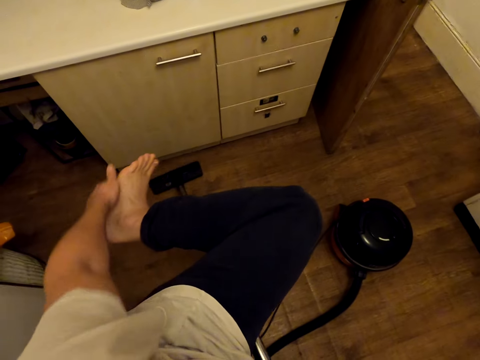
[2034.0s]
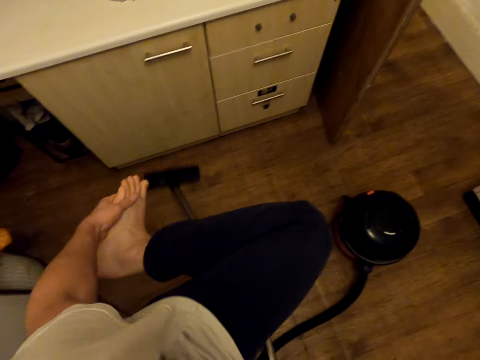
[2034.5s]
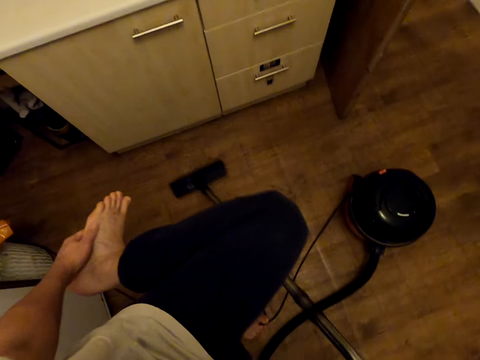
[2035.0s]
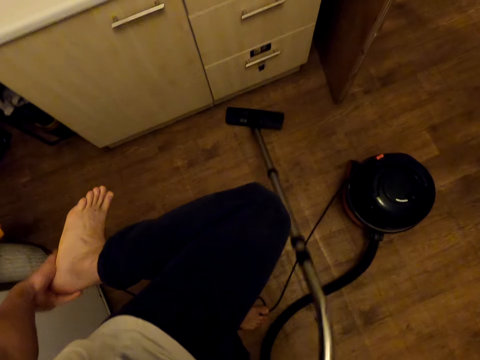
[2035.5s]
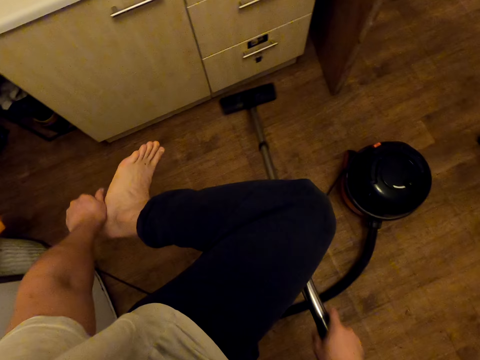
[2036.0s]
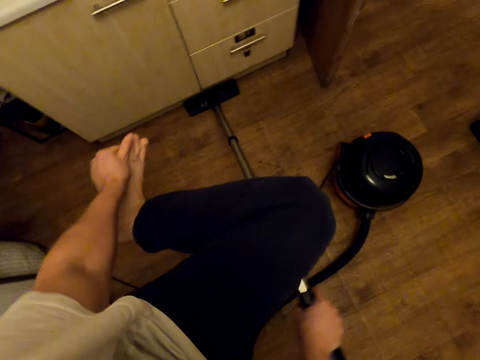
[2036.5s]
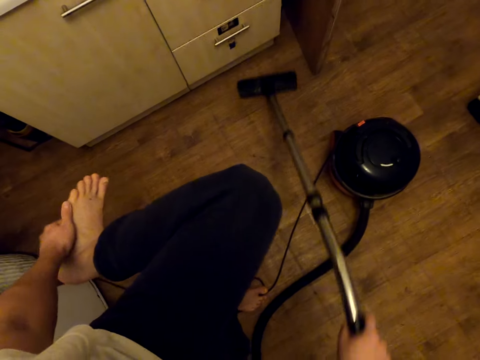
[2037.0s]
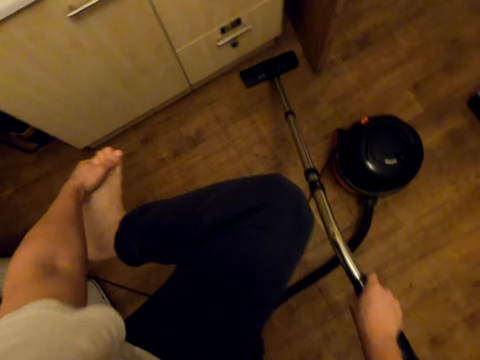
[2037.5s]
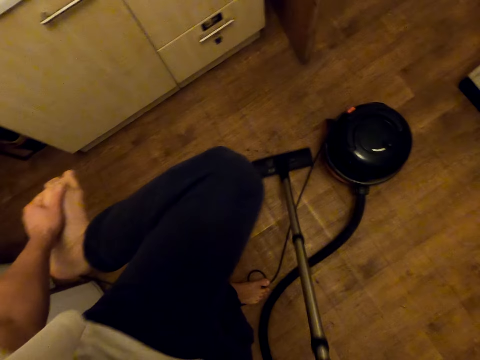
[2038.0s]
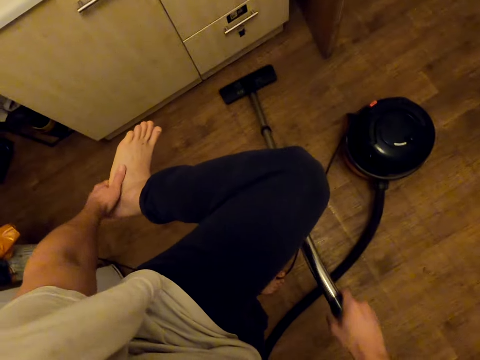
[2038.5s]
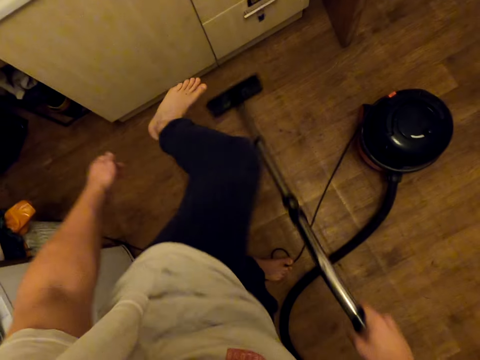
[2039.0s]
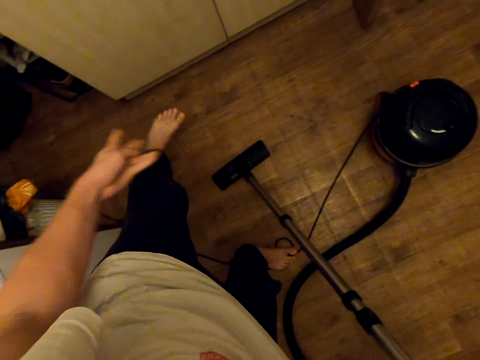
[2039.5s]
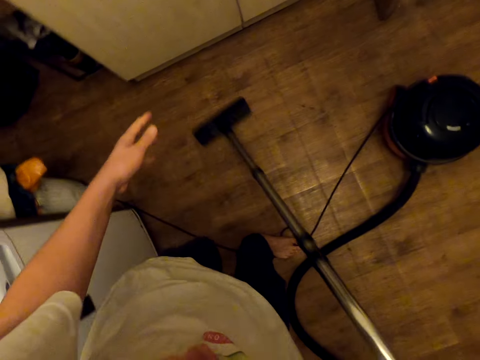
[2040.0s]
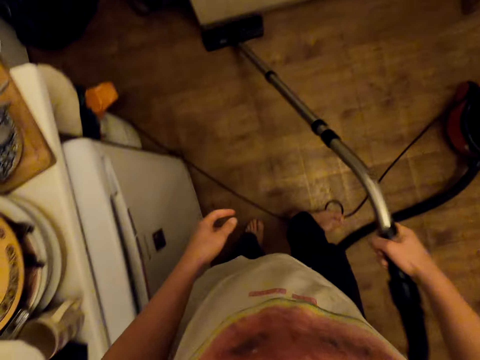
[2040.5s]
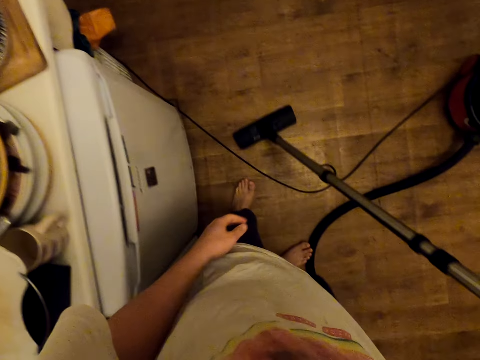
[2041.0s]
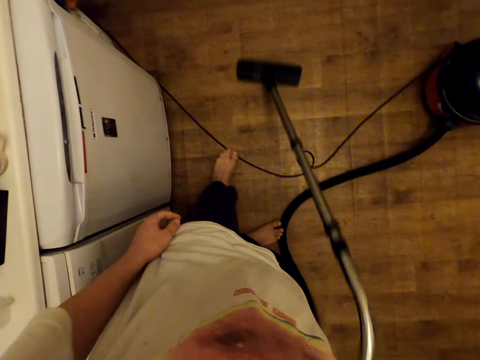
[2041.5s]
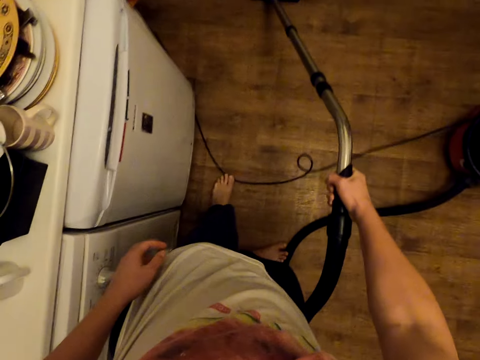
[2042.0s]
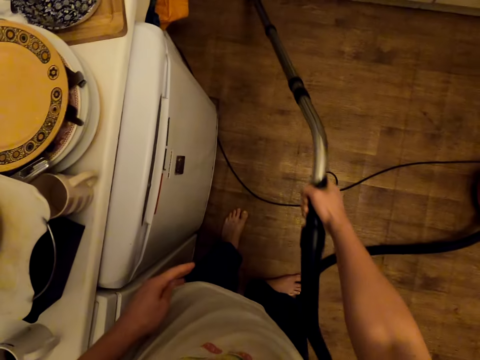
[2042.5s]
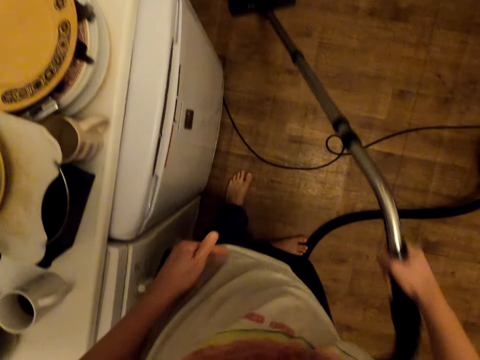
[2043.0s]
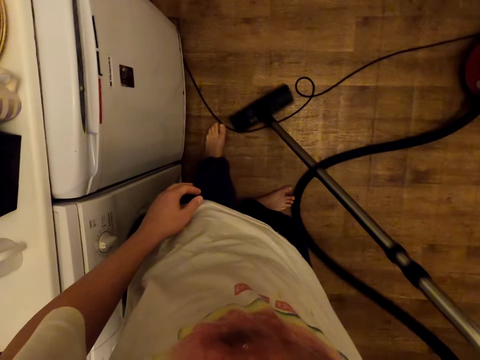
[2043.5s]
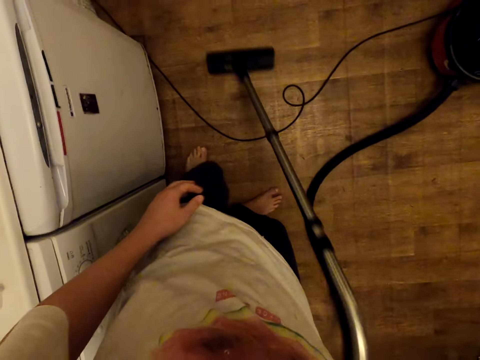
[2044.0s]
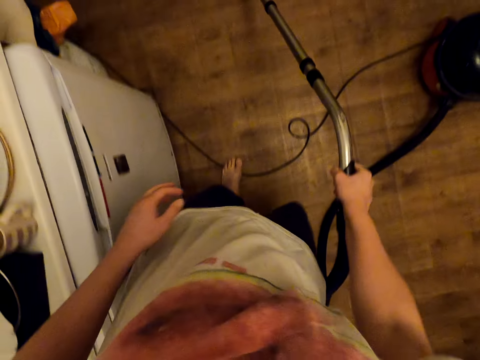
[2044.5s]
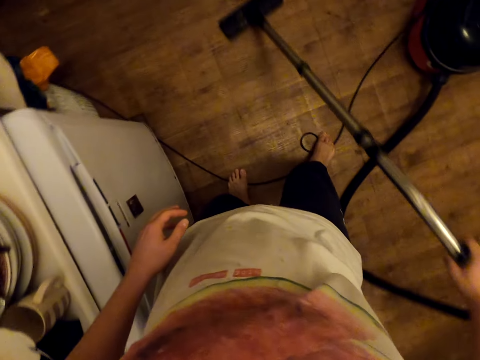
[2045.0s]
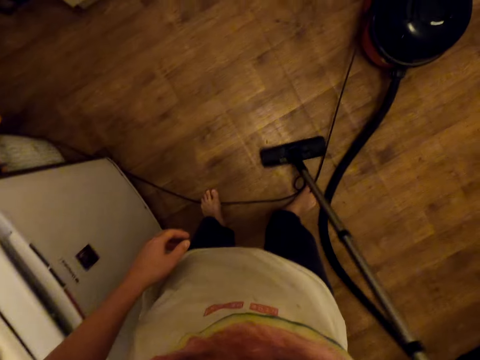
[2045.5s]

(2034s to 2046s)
The camera wearer cleans the floor with a vacuum cleaner.

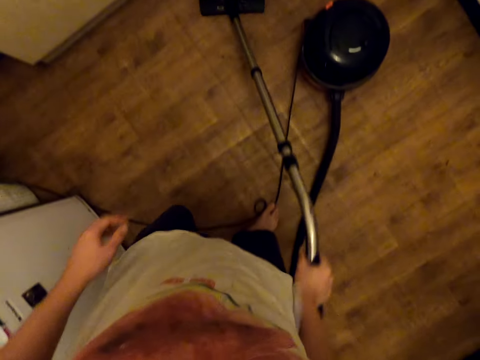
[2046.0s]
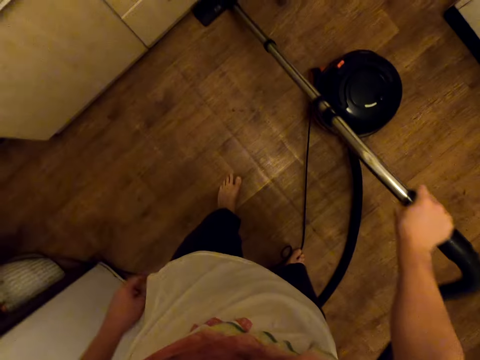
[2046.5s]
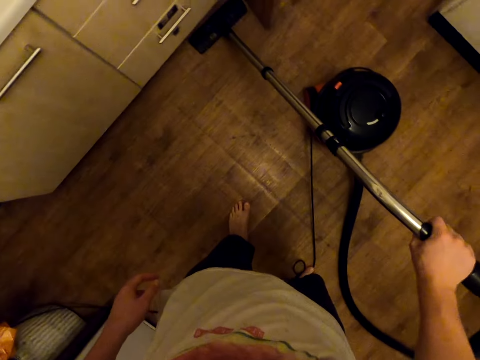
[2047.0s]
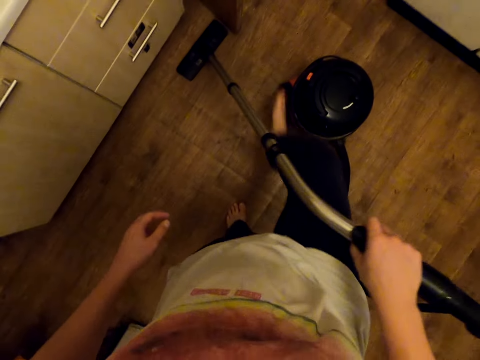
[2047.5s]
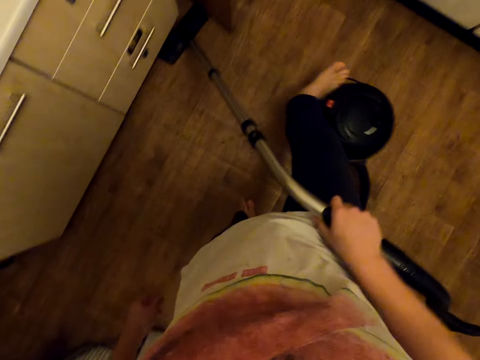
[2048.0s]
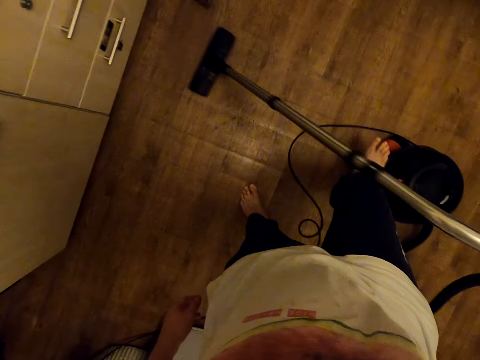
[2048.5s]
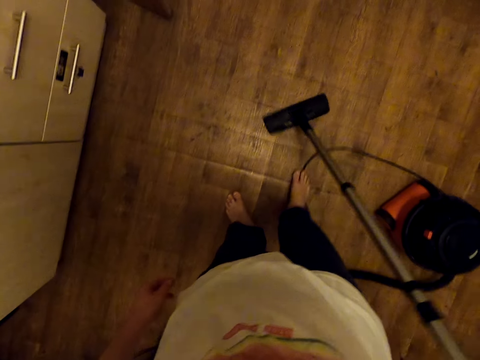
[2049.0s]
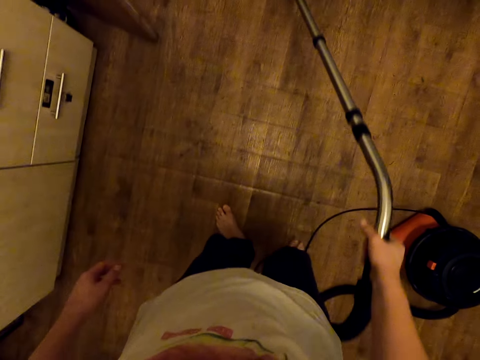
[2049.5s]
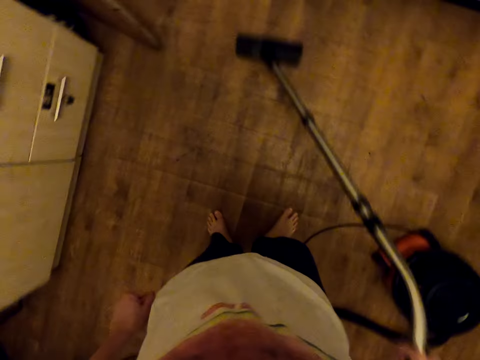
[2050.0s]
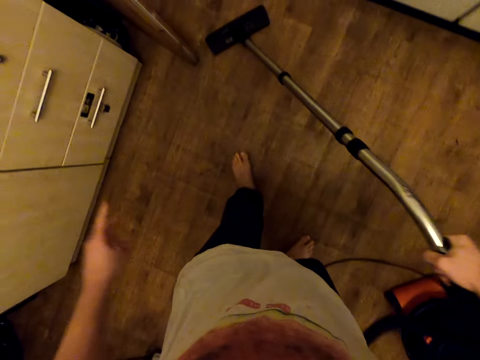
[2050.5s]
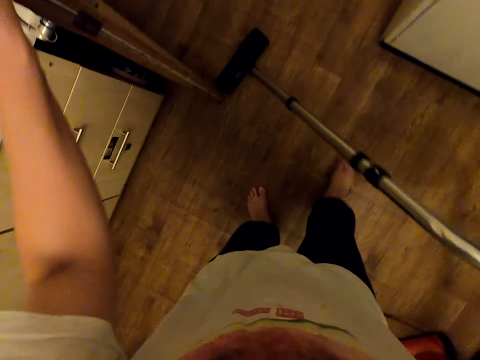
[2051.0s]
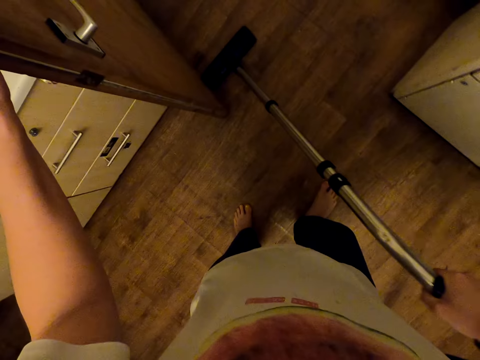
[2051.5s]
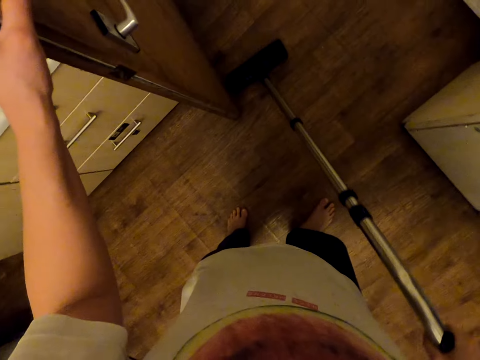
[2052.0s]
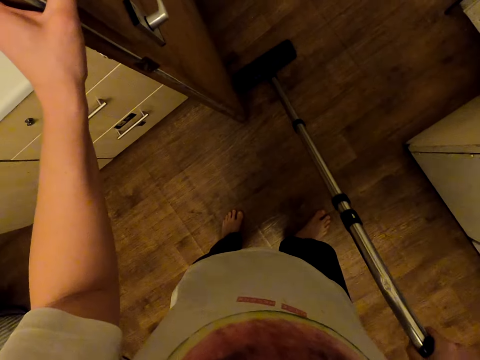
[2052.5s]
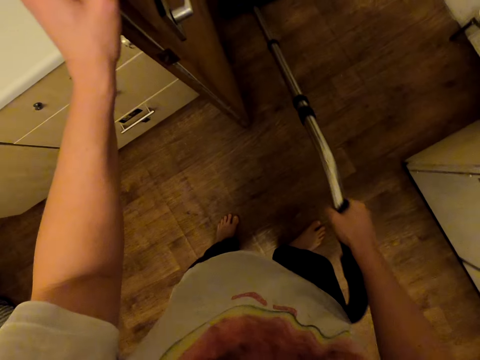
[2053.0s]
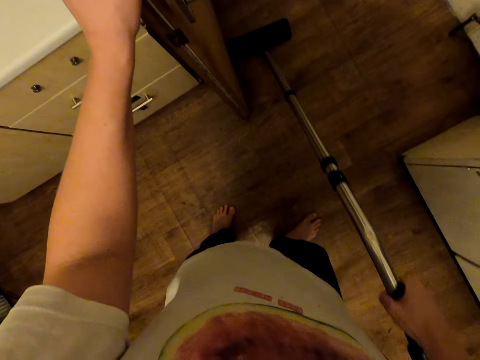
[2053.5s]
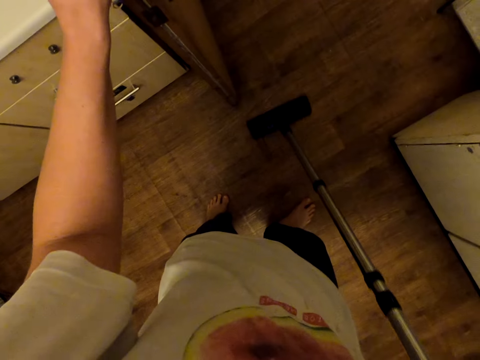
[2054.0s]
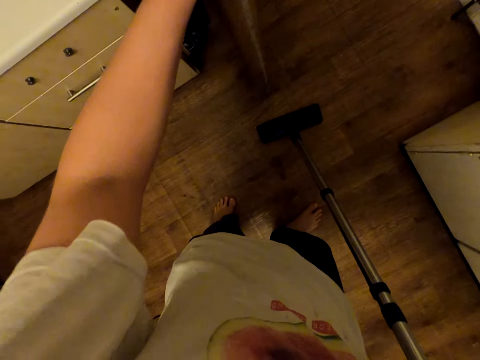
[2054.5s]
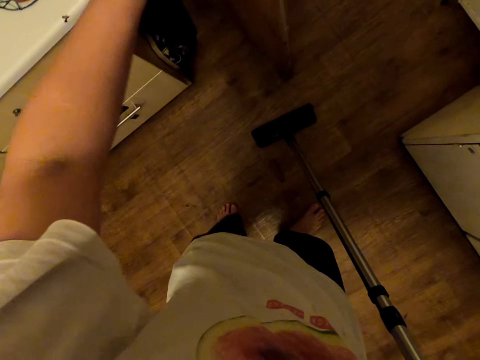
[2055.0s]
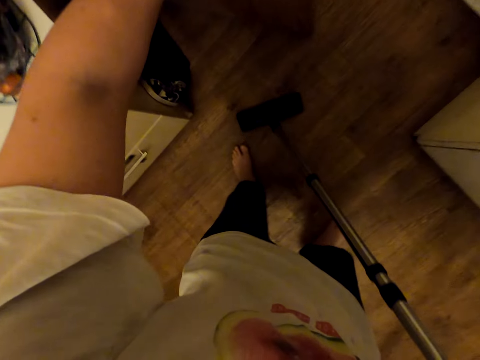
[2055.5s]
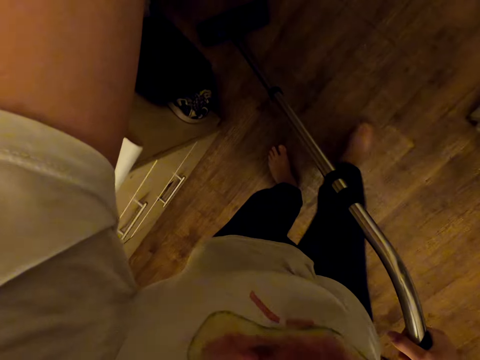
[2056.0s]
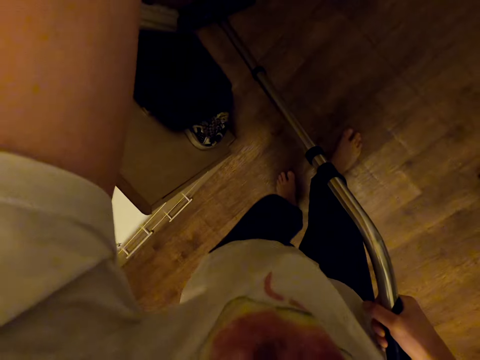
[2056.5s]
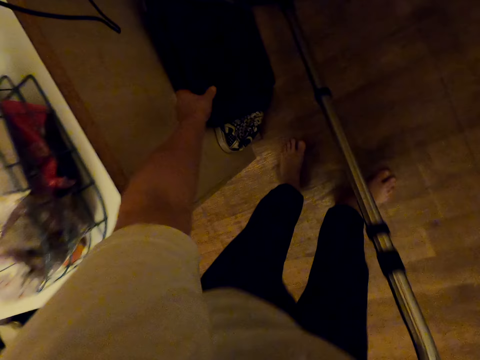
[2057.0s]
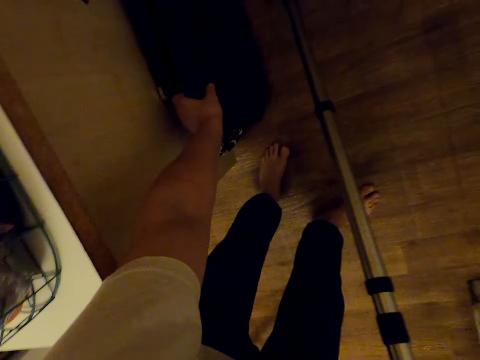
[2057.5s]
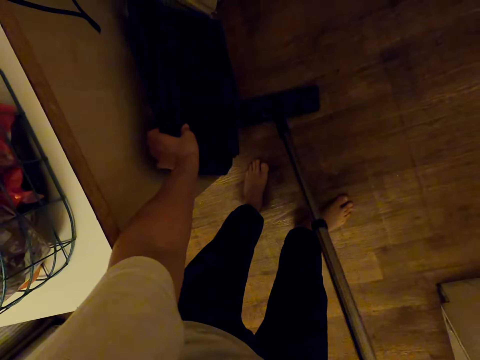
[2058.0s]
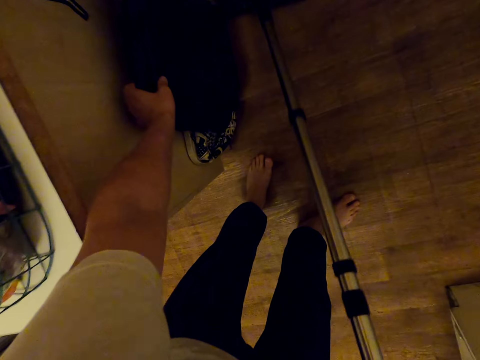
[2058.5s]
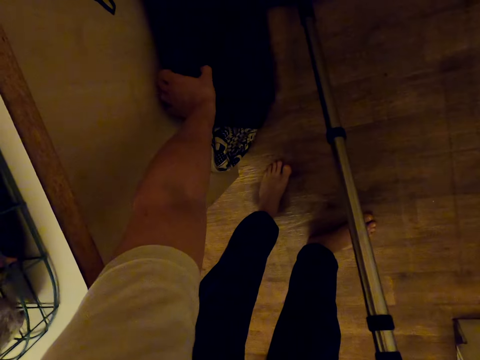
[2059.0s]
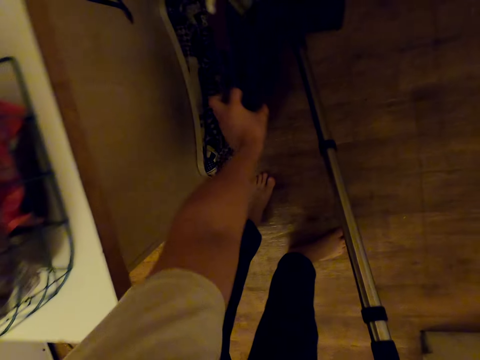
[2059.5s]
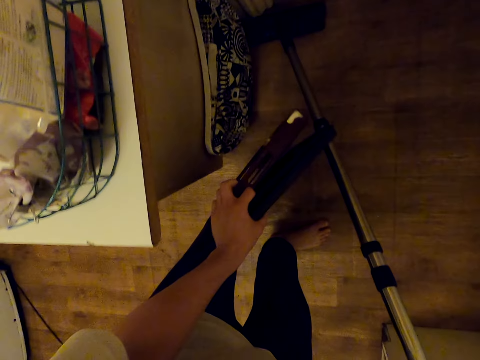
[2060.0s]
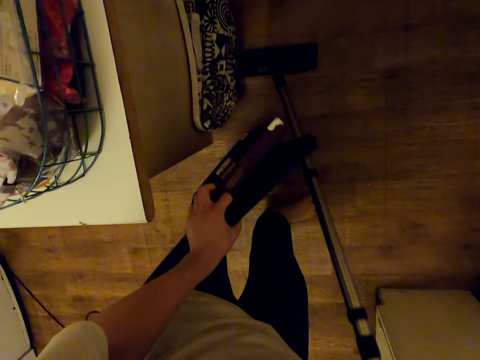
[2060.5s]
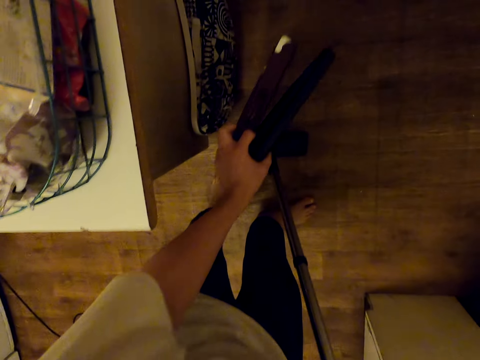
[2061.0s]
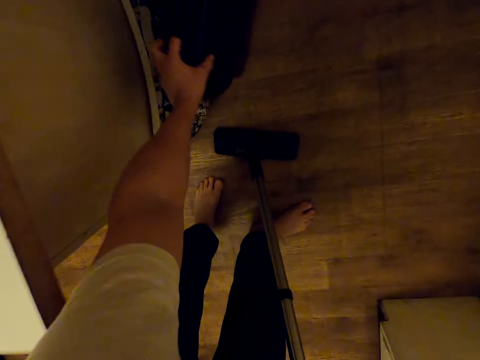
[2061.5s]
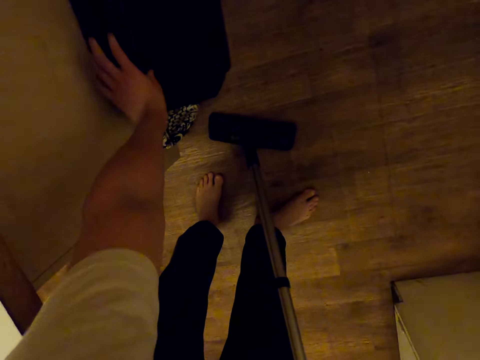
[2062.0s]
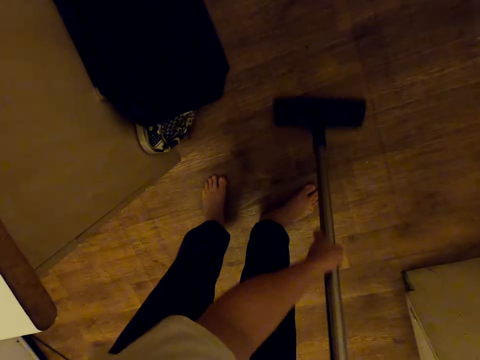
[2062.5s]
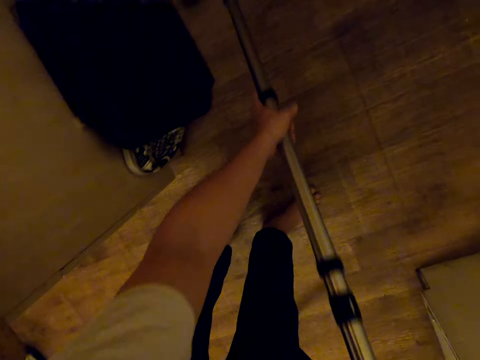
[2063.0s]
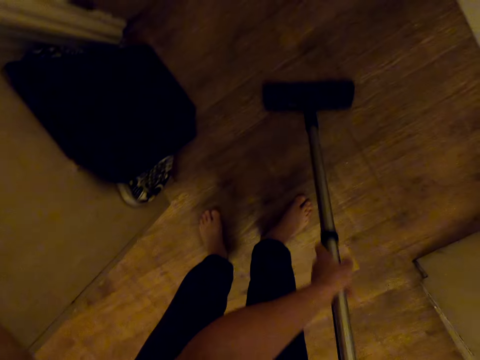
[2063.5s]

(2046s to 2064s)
The camera wearer pushes the vacuum cleaner tank aside. They clean the floor. They push the door. They pick up an object from the floor. They clean the floor. They place the object on the wall. They clean the floor with the vacuum cleaner.
